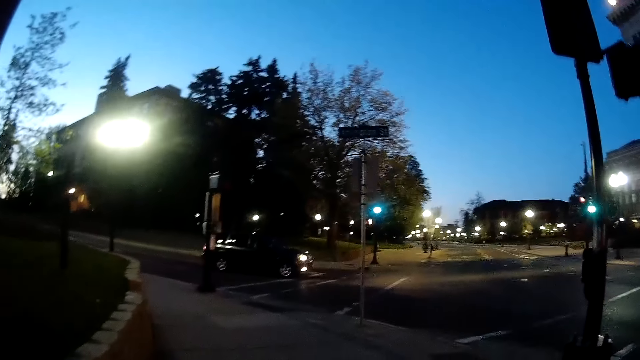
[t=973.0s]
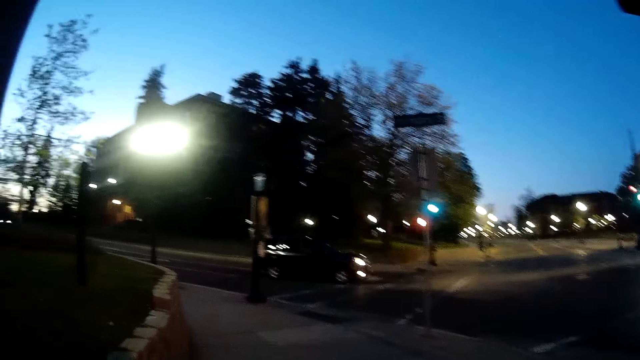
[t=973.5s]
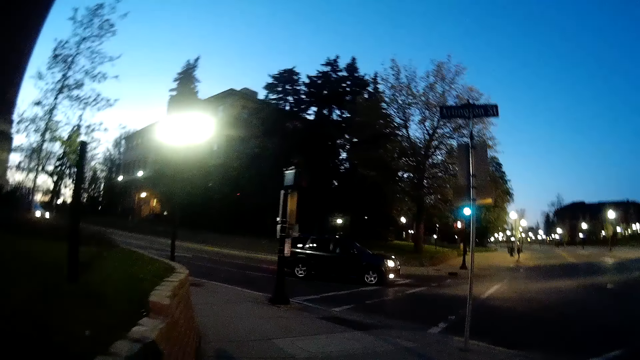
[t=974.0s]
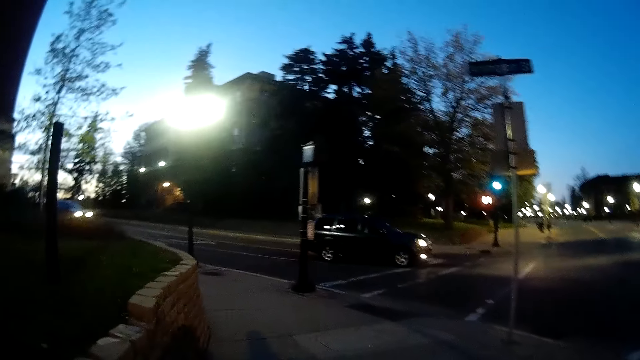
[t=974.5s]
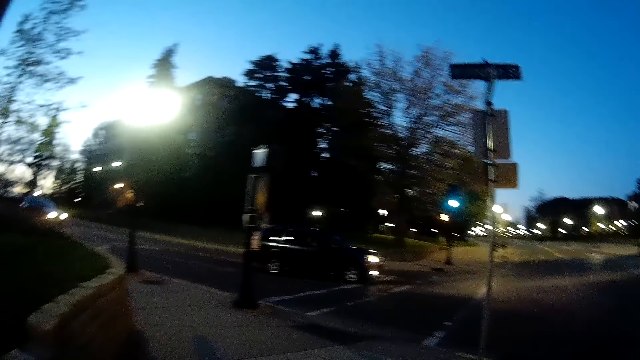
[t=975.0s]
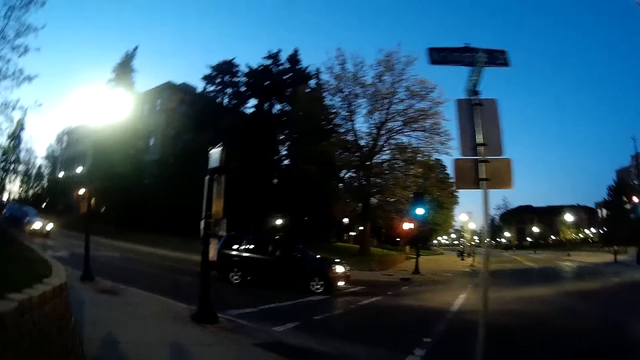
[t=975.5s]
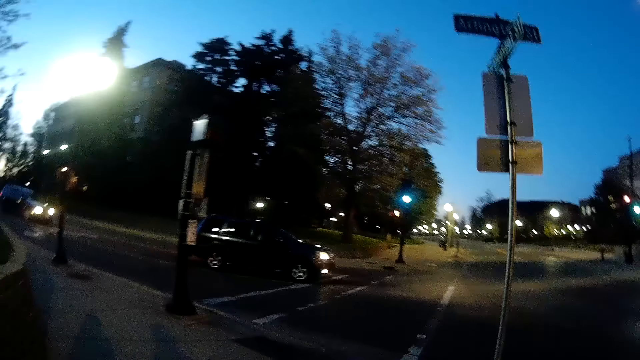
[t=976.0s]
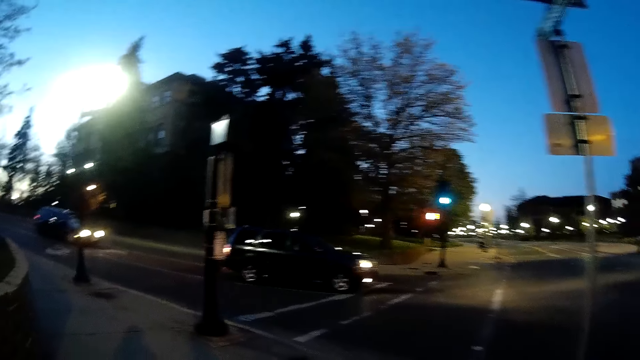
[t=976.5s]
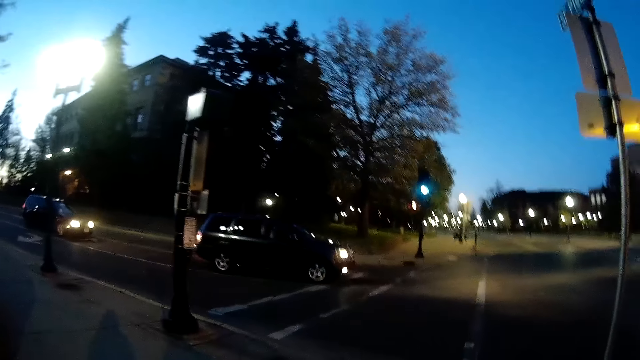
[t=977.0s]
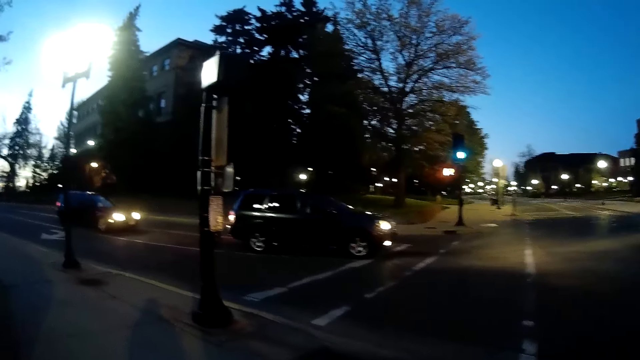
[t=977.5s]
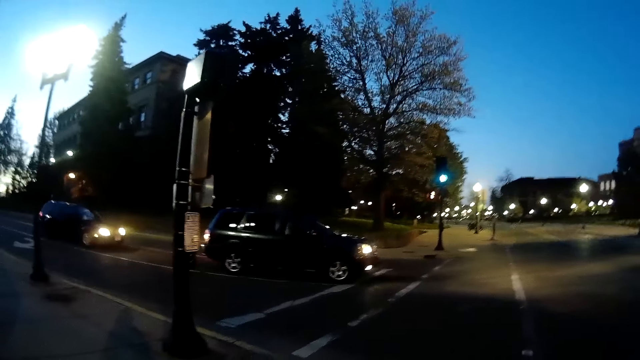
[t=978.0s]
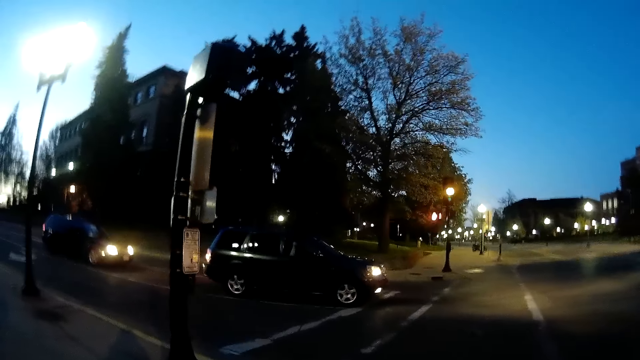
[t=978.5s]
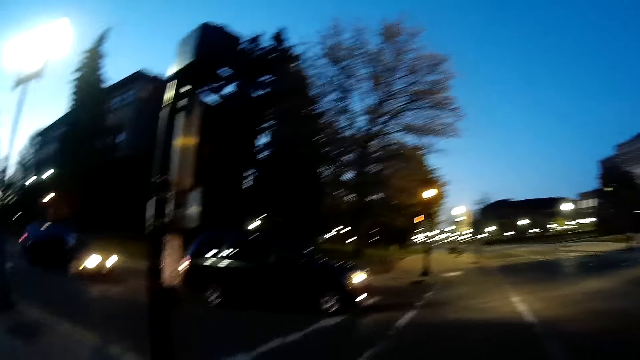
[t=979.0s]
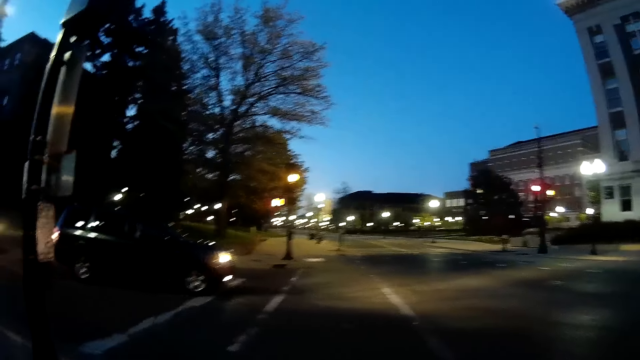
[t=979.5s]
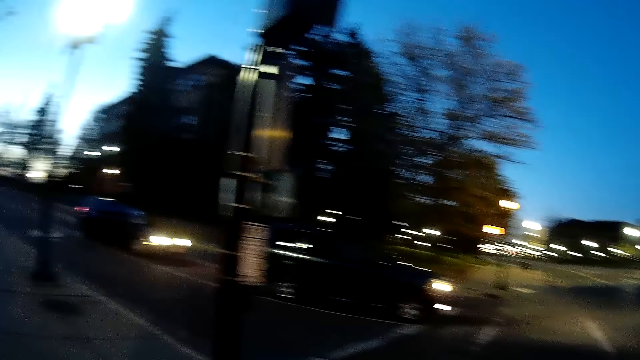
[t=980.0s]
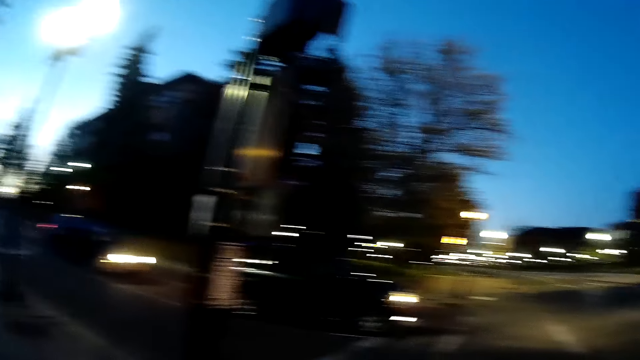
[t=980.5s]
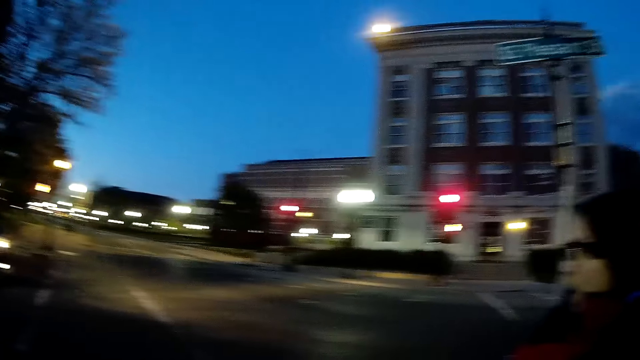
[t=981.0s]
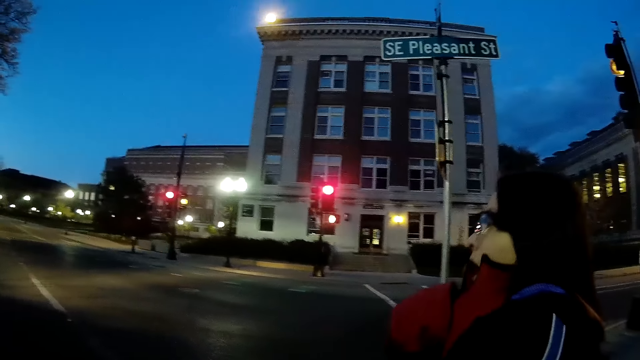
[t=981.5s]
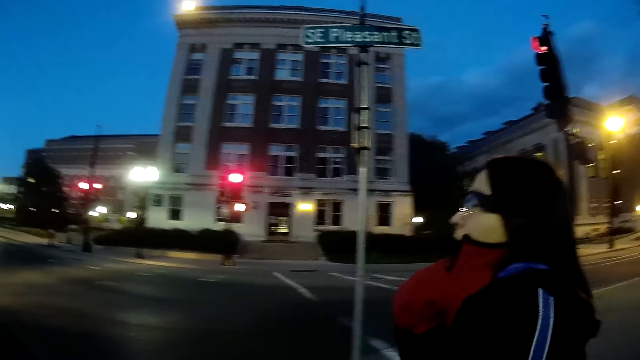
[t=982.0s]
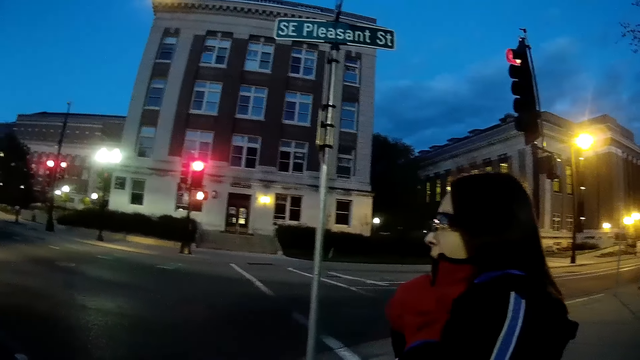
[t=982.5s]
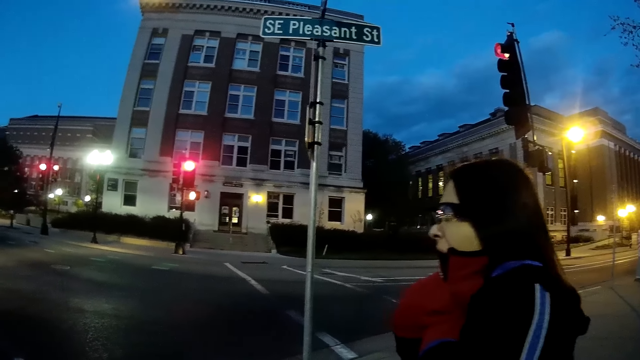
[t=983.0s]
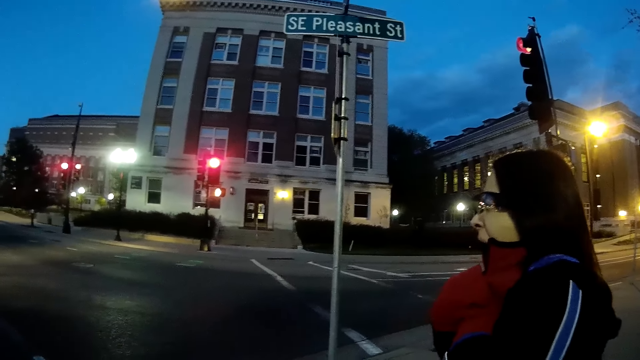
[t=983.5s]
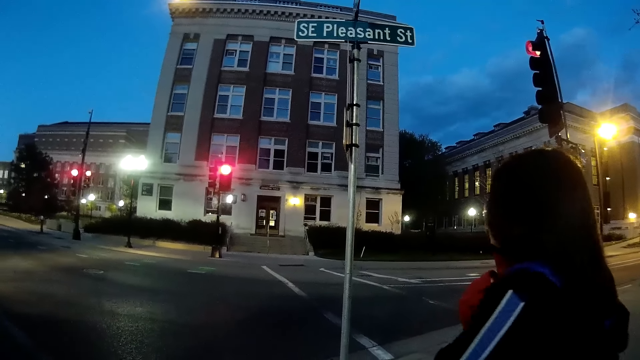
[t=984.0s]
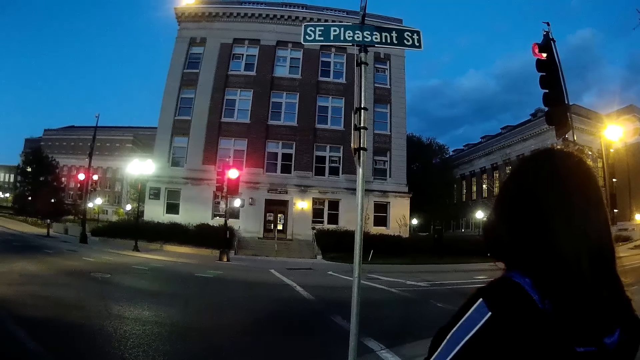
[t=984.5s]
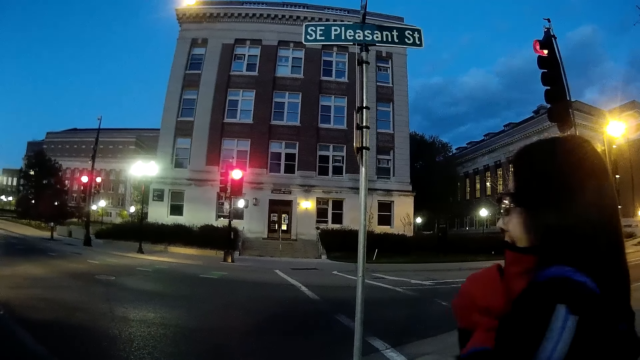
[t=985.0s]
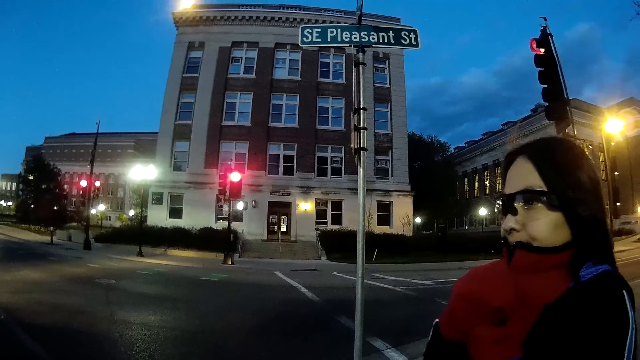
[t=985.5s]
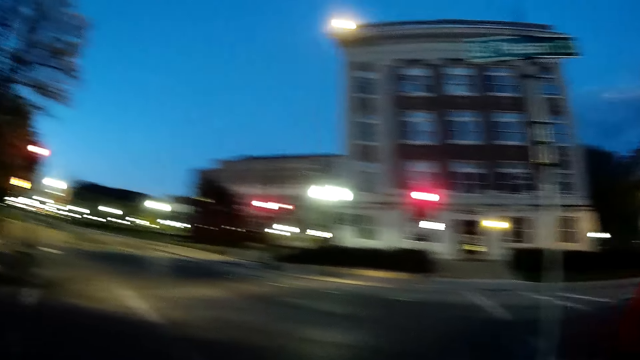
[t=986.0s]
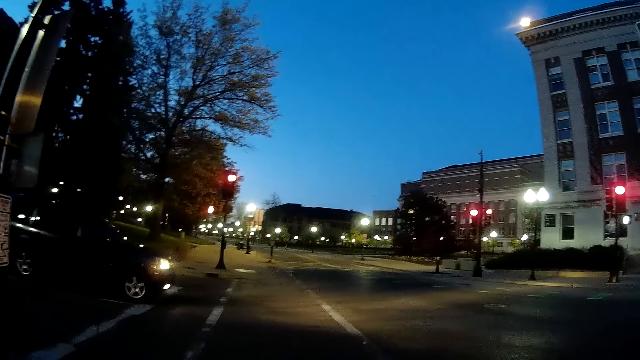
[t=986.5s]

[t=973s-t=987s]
A lady talks to the camera wearer. The camera wearer talks to the lady. They stop on the road. They look around. The lady touches her chest with a left gloved hand. The lady looks around.

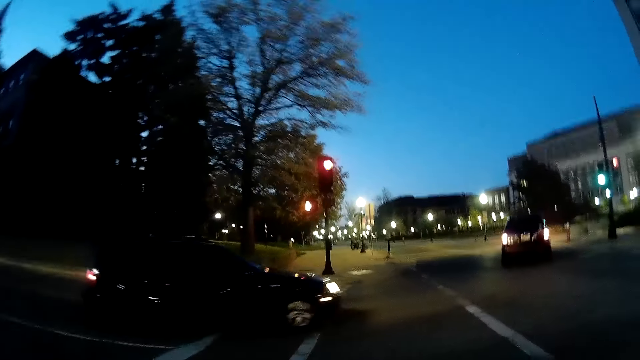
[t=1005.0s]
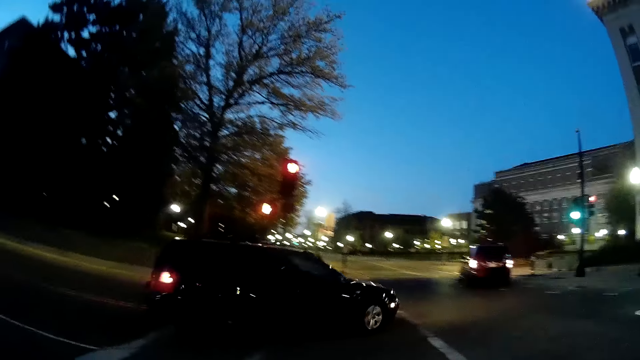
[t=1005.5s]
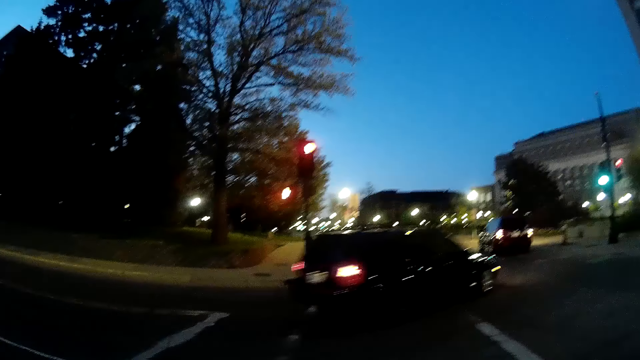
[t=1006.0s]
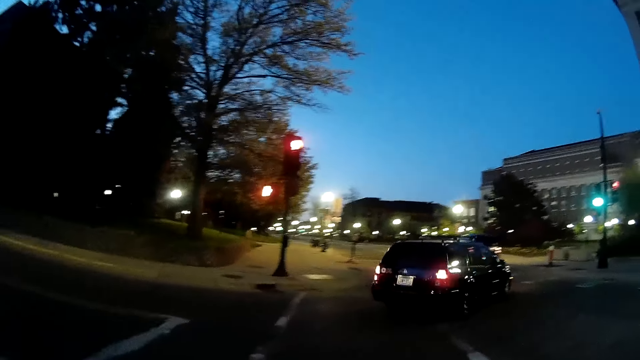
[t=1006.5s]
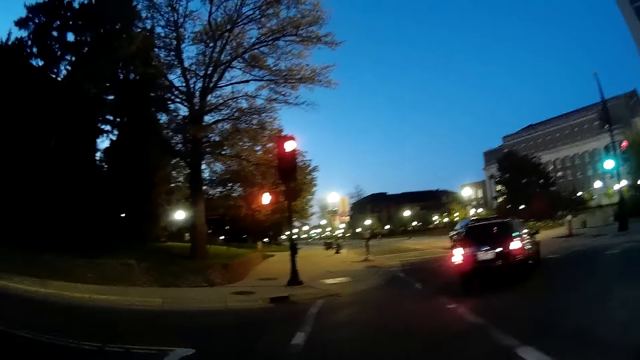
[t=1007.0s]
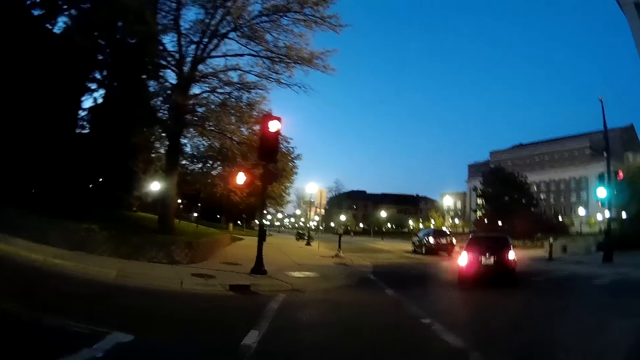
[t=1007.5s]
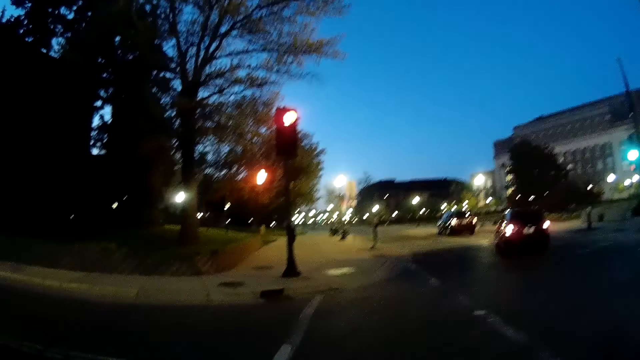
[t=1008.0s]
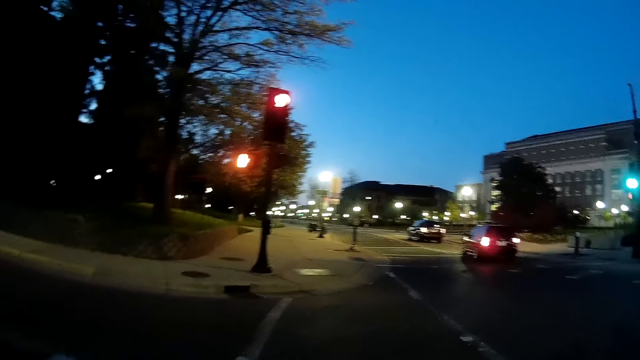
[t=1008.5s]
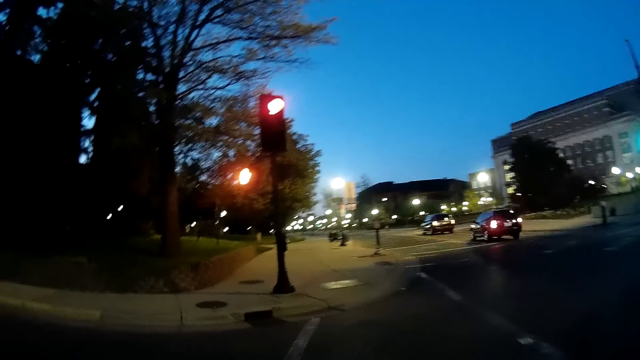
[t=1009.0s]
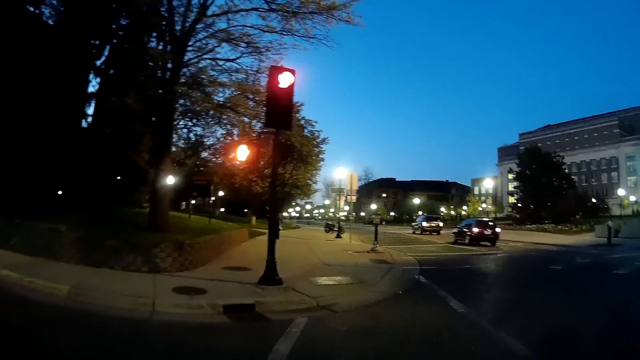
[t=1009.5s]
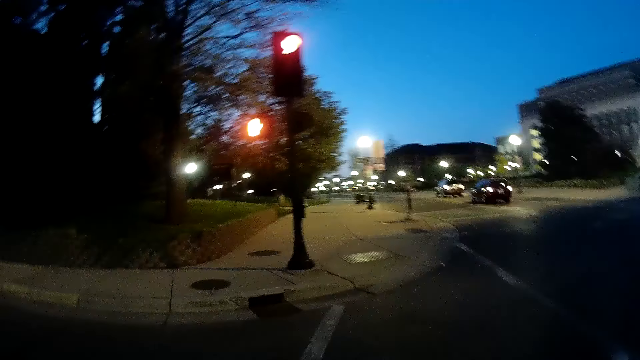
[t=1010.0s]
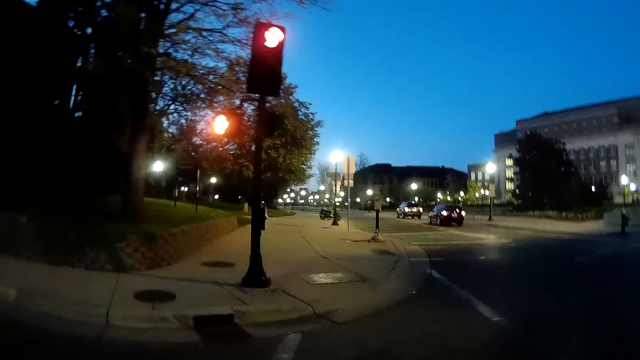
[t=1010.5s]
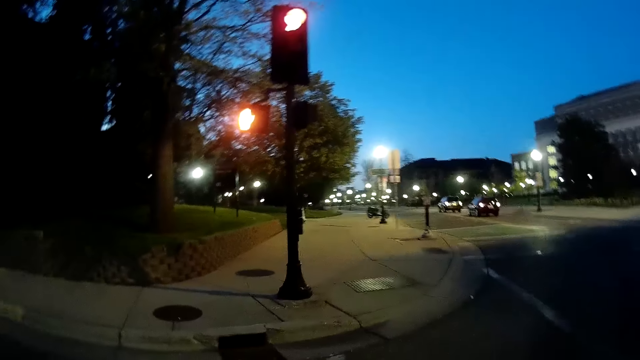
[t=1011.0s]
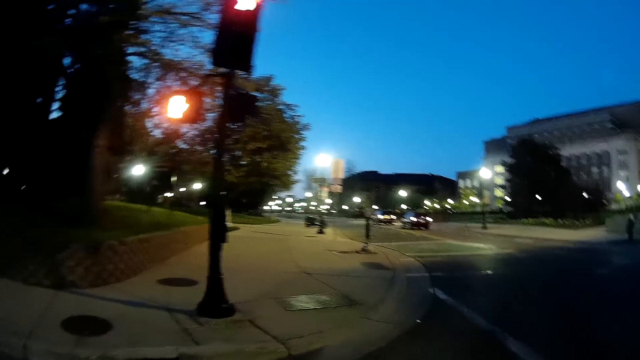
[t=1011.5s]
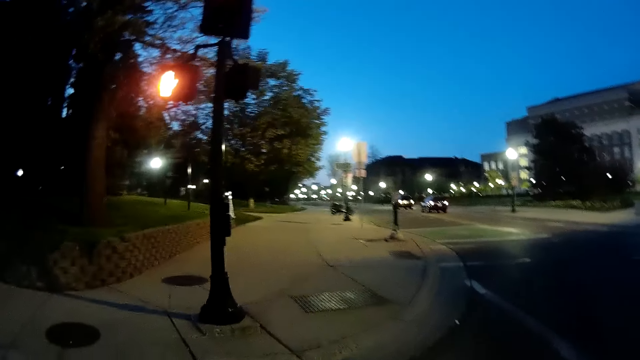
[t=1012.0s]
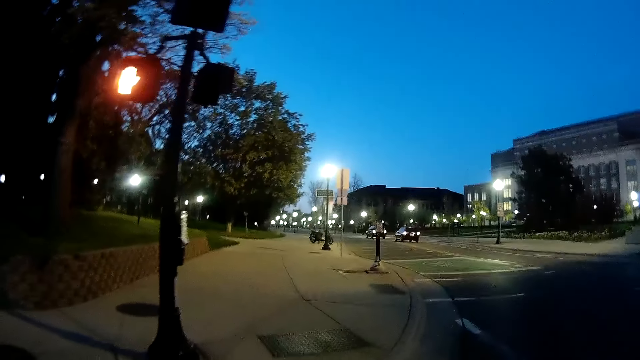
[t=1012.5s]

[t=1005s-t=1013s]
The camera wearer crosses the road.
